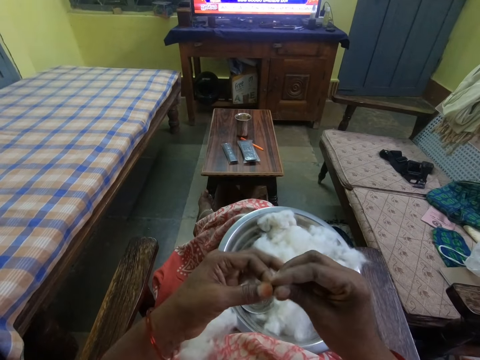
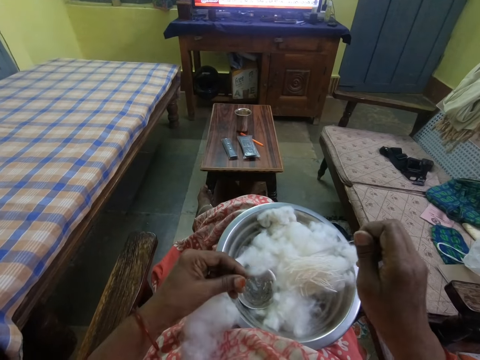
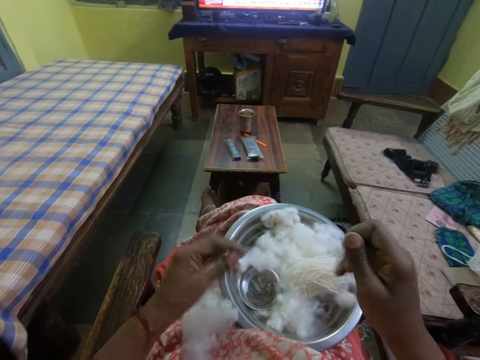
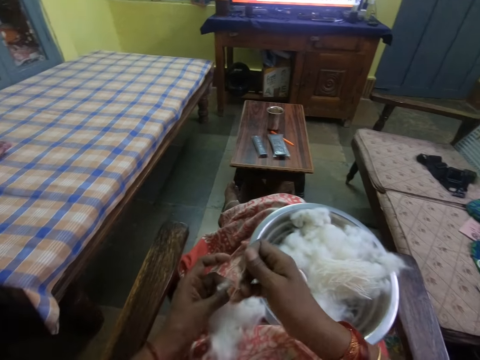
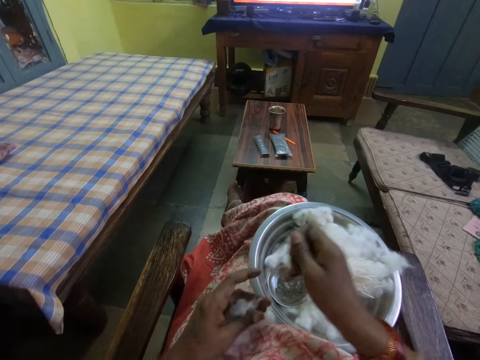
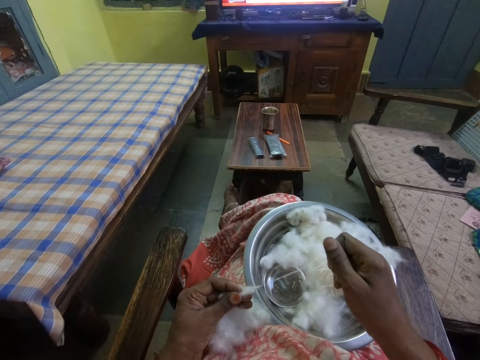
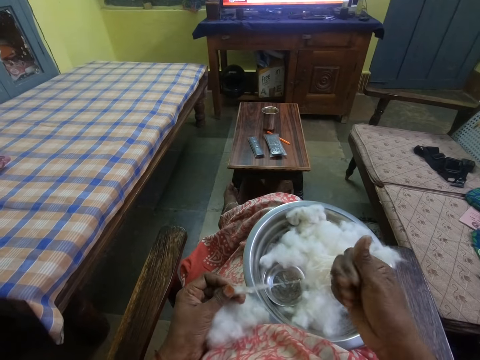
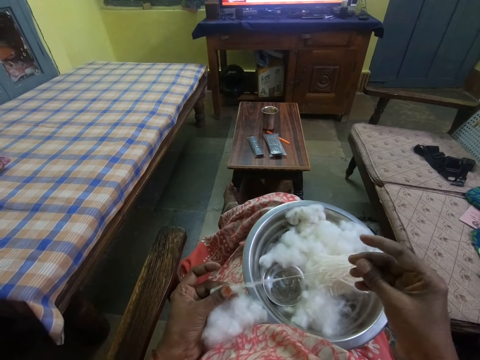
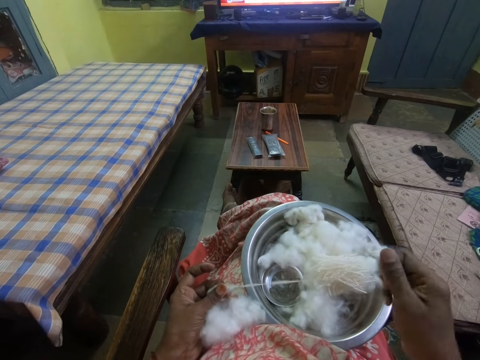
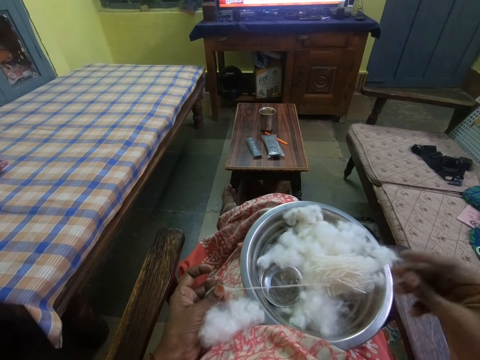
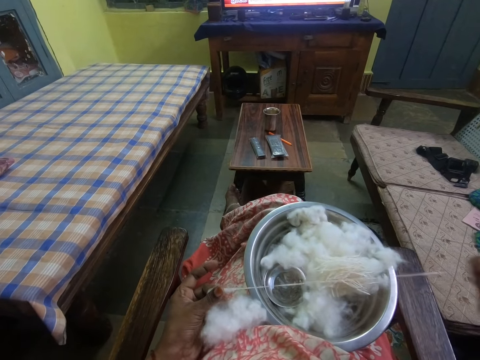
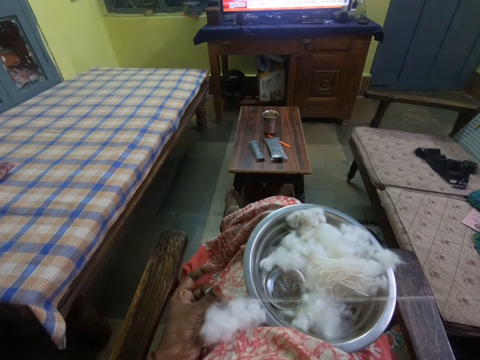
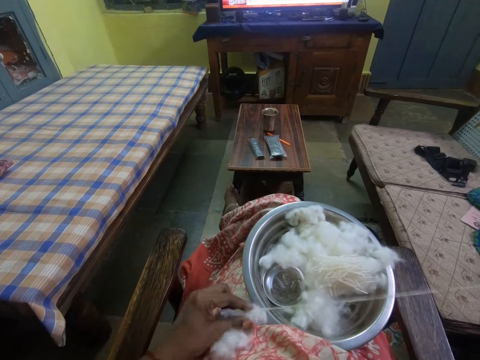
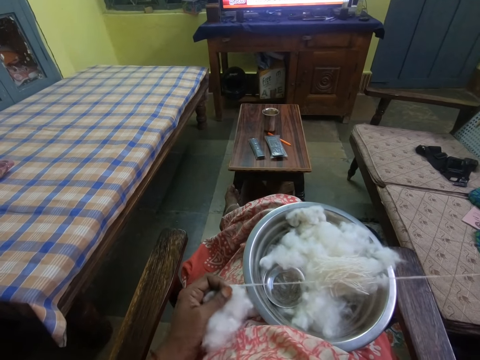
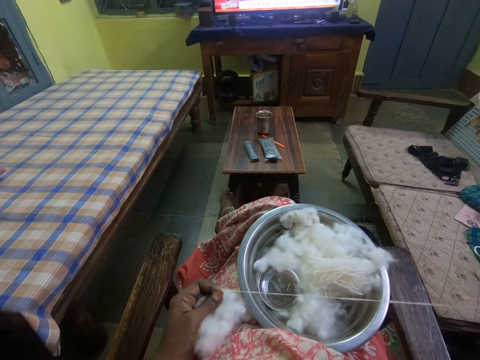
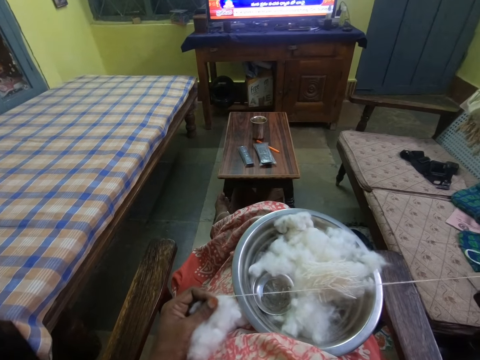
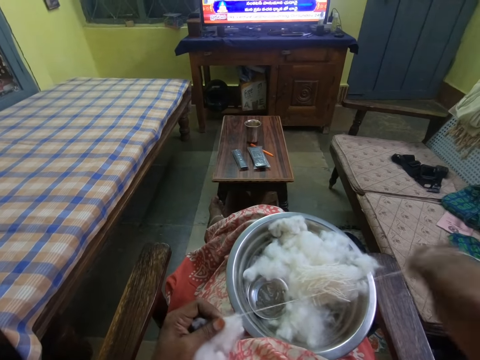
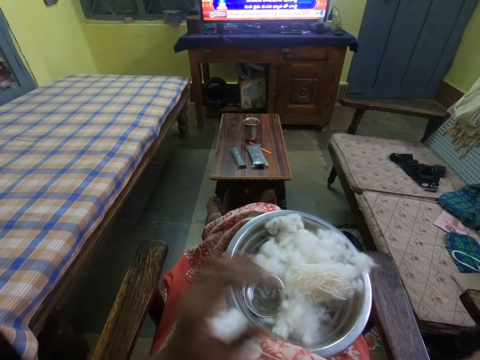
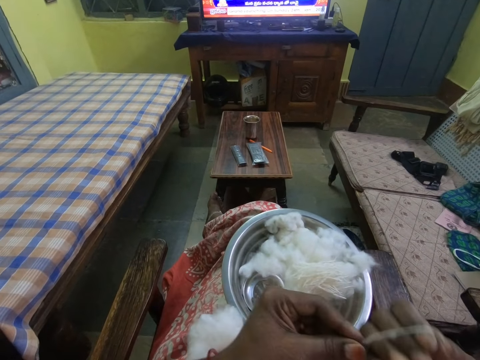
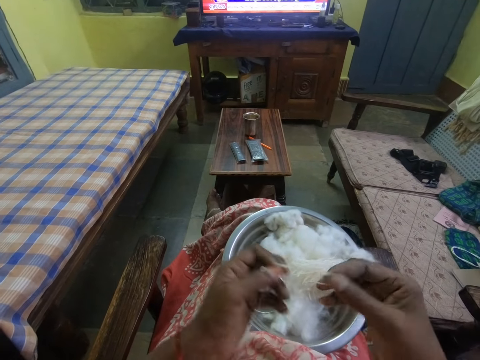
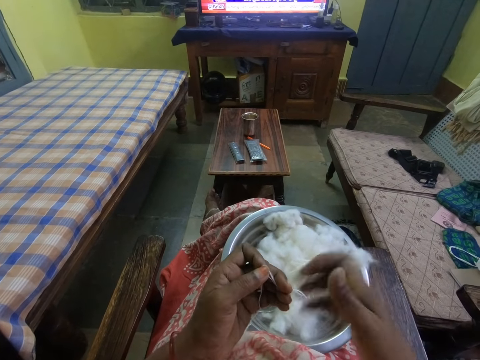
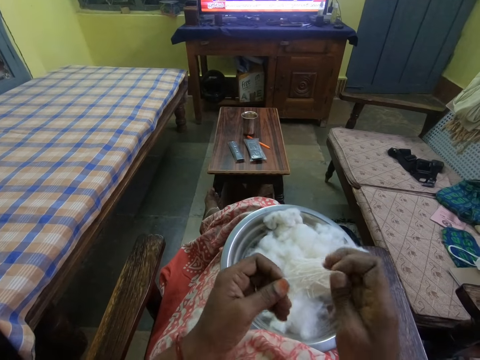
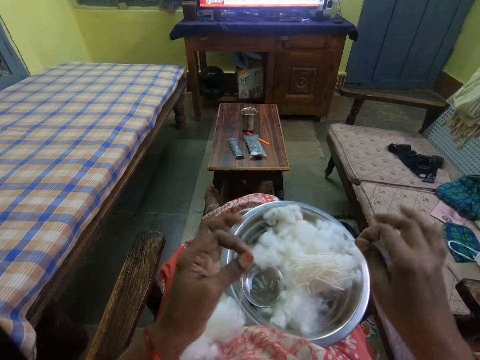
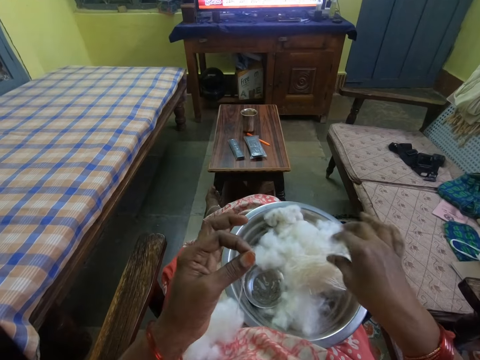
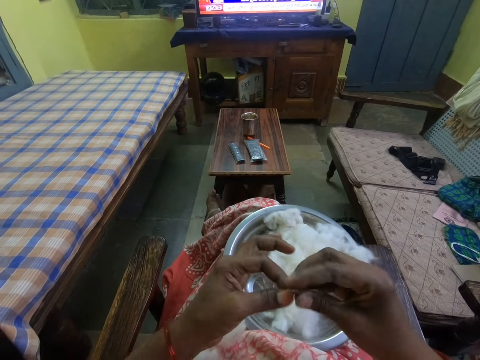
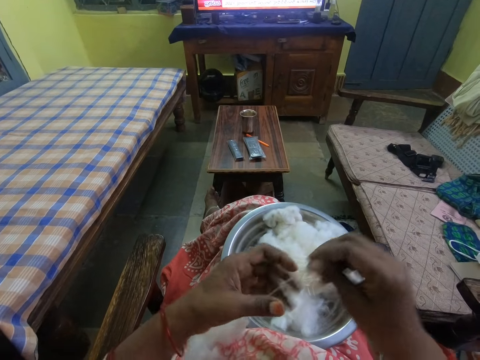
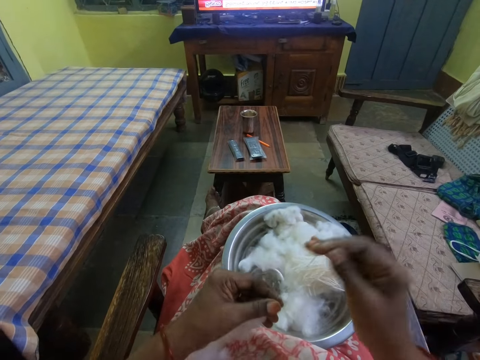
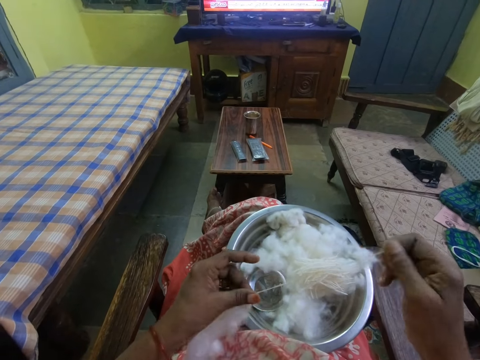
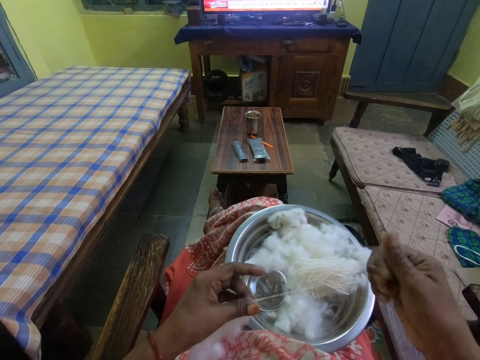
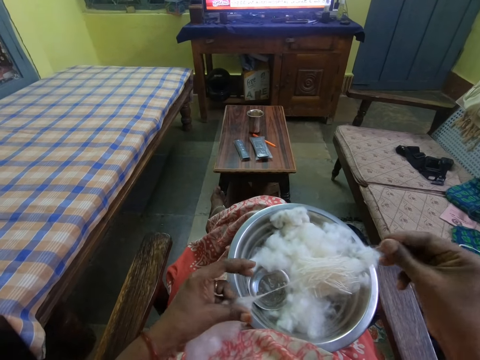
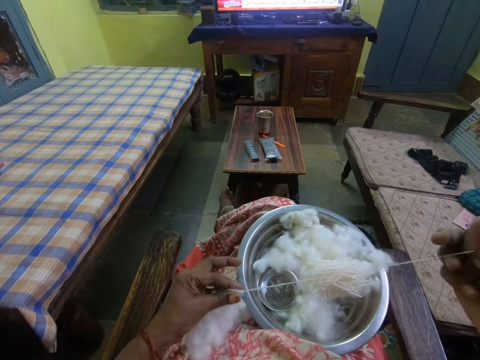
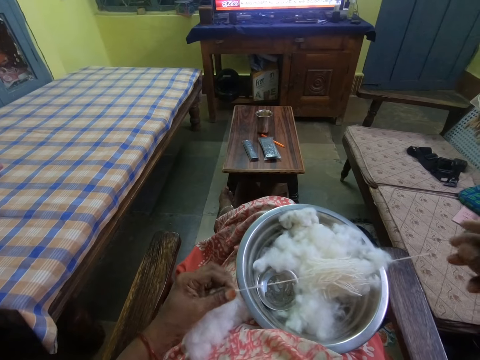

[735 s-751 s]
The camera wearer drops the cotton. They pull a cotton thread, knit the cotton, and pick the cotton. They pull the cotton thread. They roll the cotton thread on hand. They pick the cotton thread. They roll the cotton thread. They cut the cotton thread. They put the cotton thread on the bowl. They pull the cotton thread. They knit the cotton.

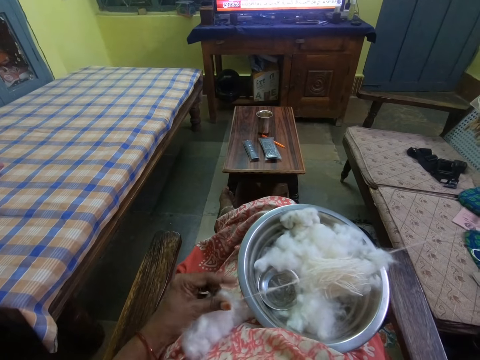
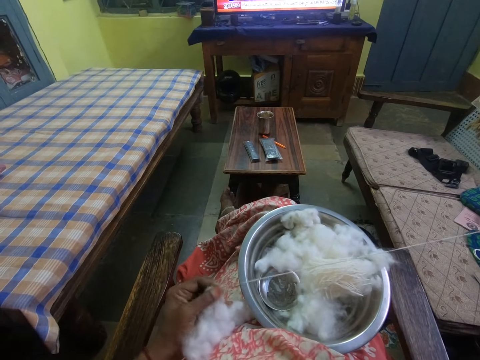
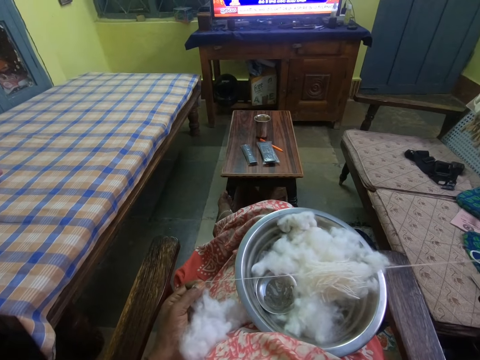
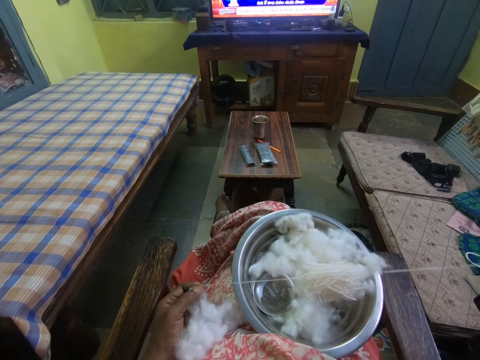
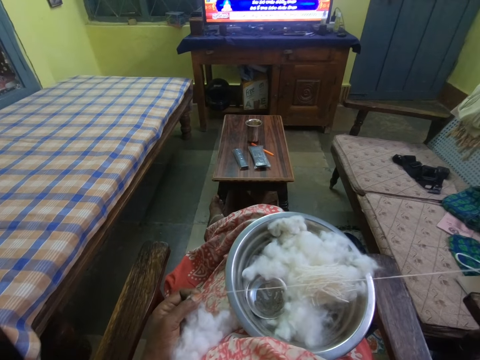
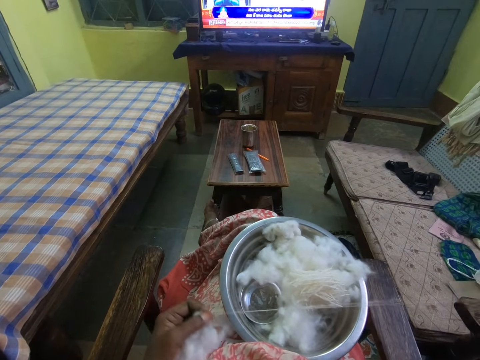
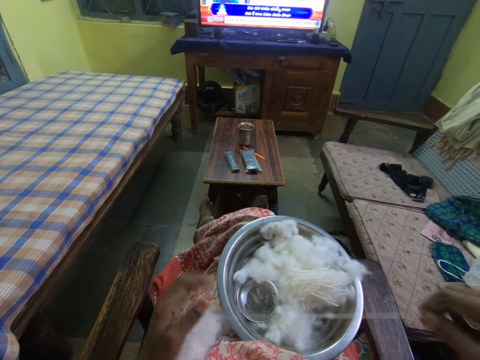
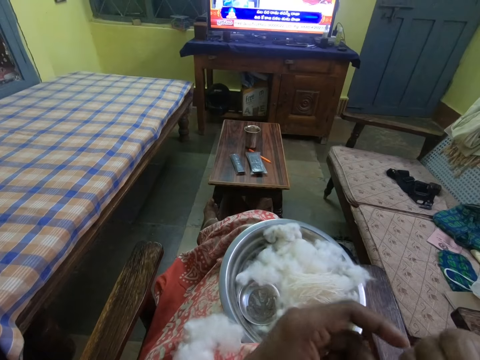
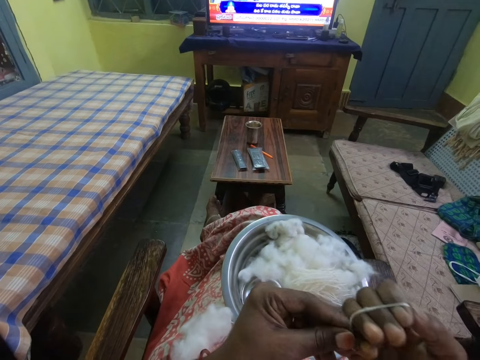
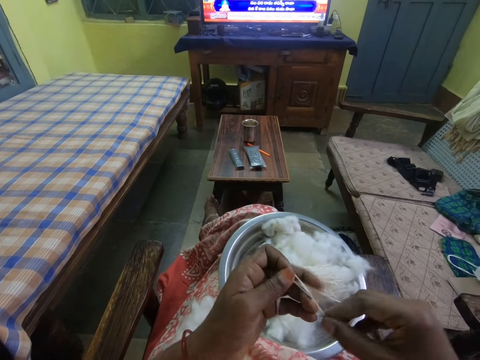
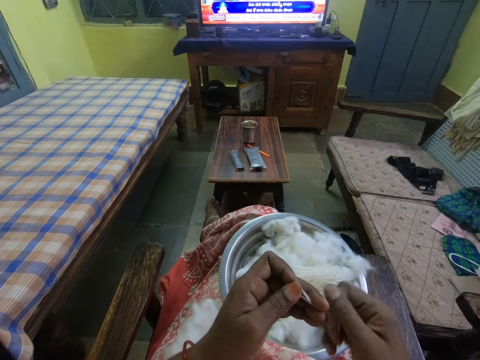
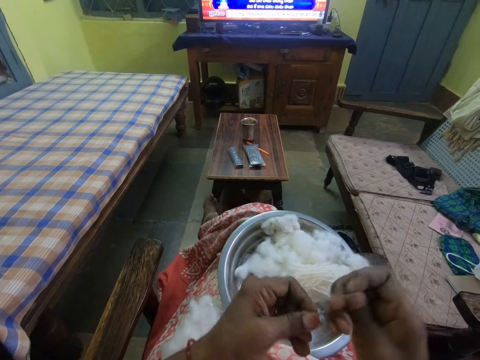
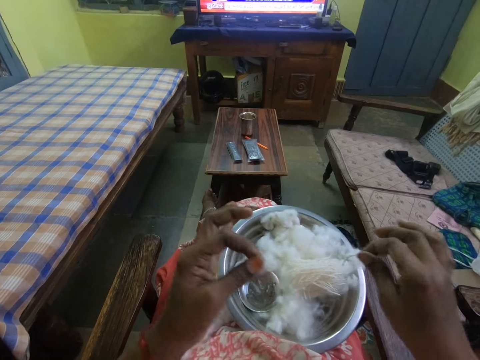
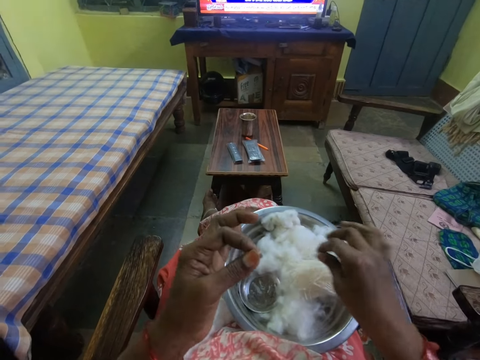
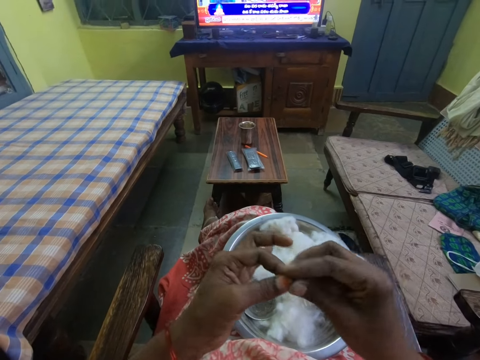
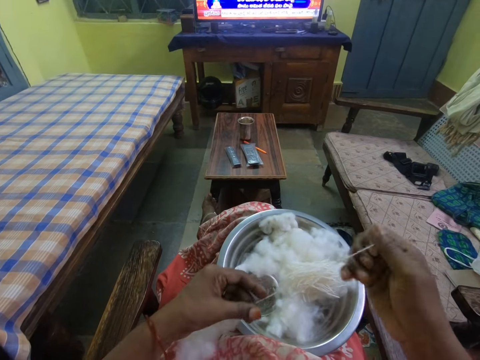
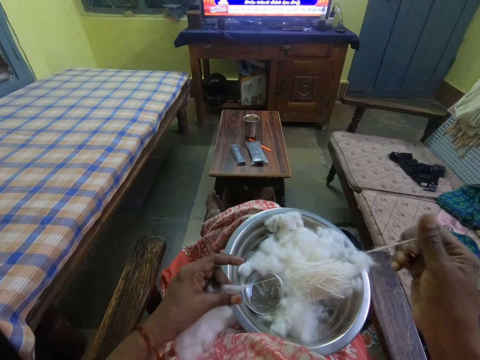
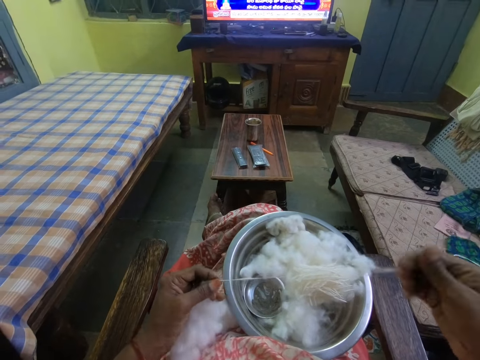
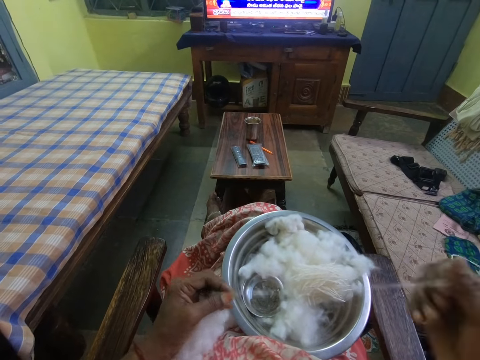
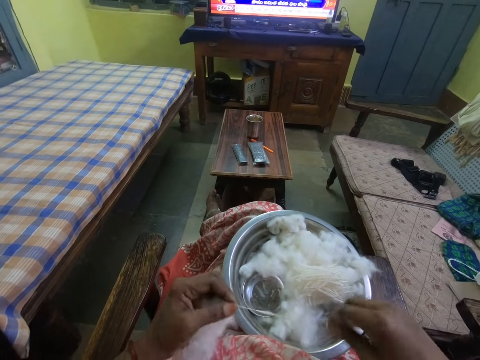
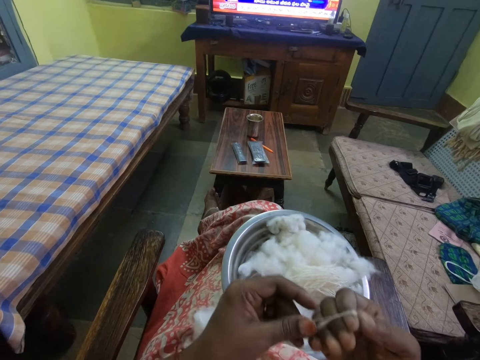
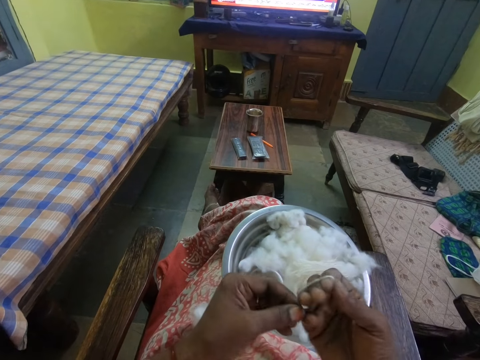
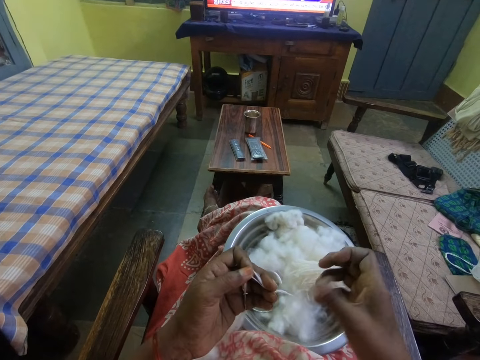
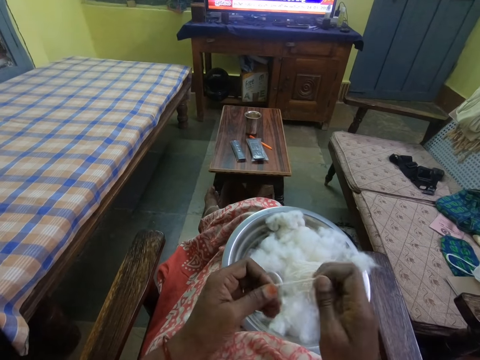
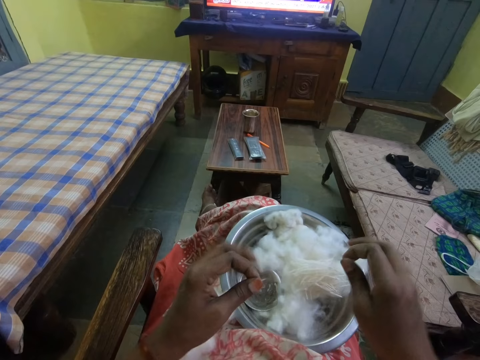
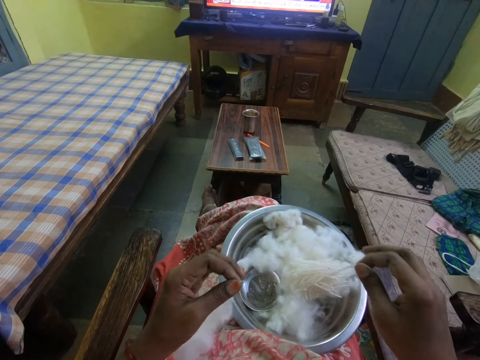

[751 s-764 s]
The camera wearer rolls a cotton thread on hand. They pick the cotton thread. They roll the cotton thread. They cut the cotton thread. They put the cotton thread on the bowl. They pull the cotton thread. They knit the cotton. They roll the cotton thread on hand. They pick the cotton thread. They roll the cotton thread. They cut the cotton thread. They drop the cotton.
